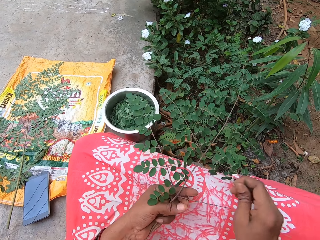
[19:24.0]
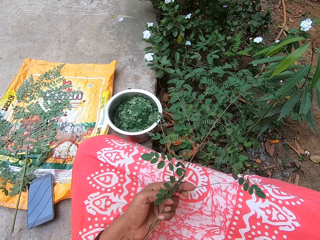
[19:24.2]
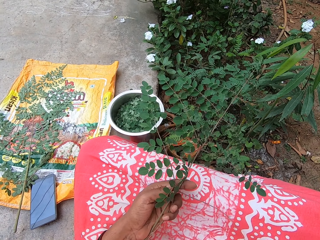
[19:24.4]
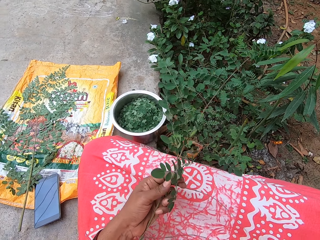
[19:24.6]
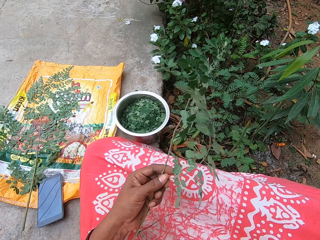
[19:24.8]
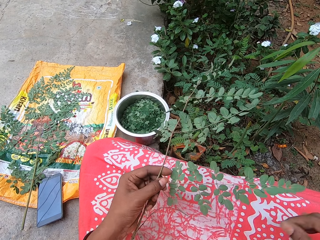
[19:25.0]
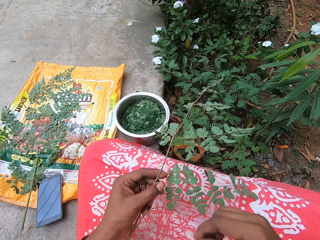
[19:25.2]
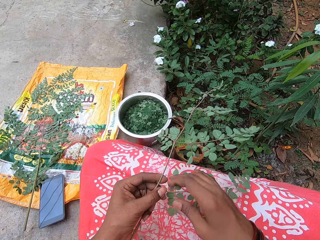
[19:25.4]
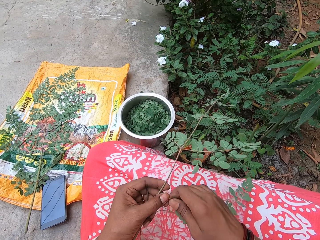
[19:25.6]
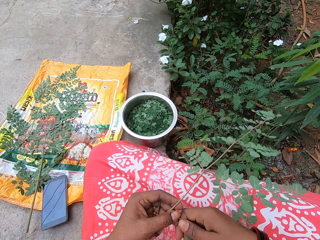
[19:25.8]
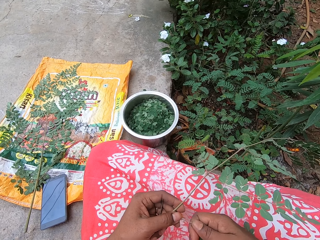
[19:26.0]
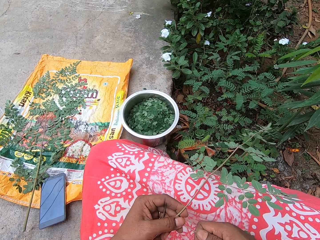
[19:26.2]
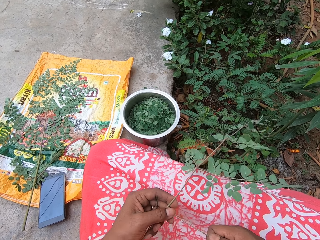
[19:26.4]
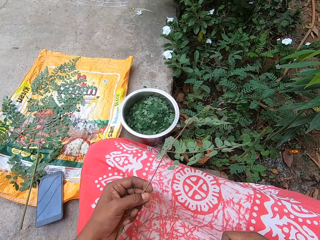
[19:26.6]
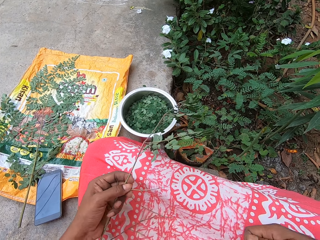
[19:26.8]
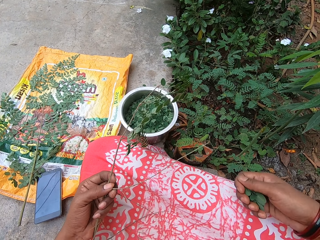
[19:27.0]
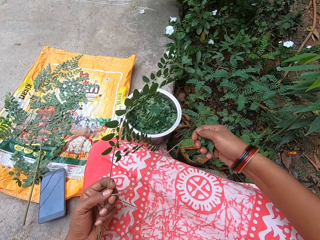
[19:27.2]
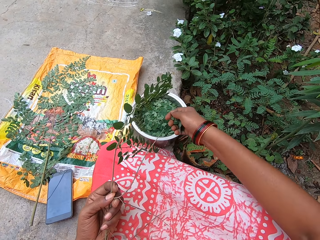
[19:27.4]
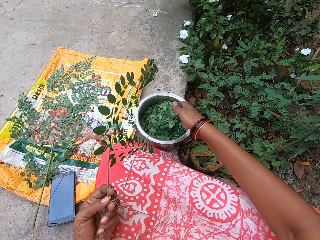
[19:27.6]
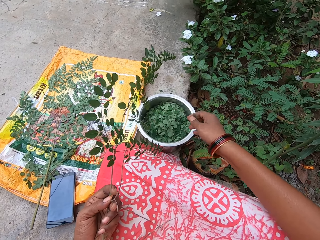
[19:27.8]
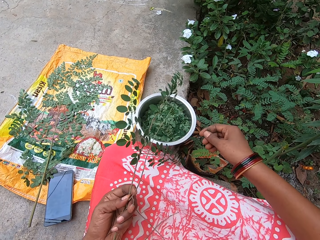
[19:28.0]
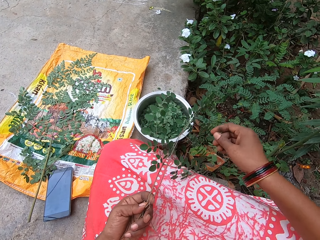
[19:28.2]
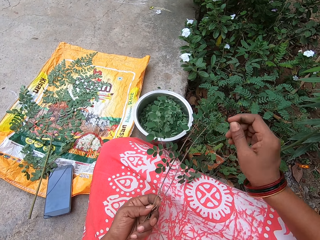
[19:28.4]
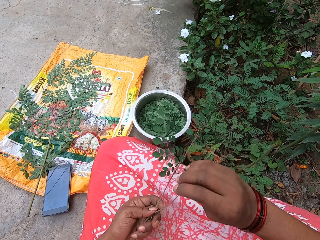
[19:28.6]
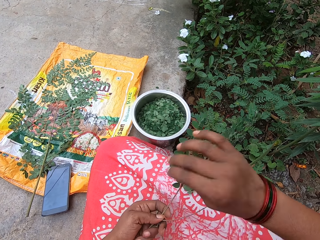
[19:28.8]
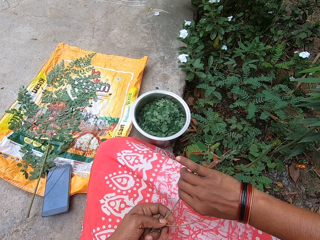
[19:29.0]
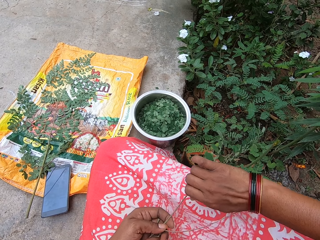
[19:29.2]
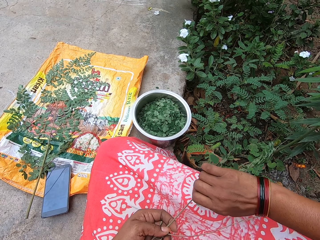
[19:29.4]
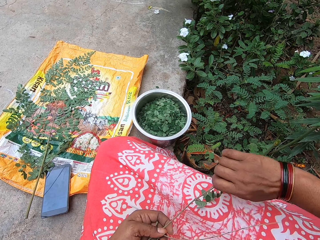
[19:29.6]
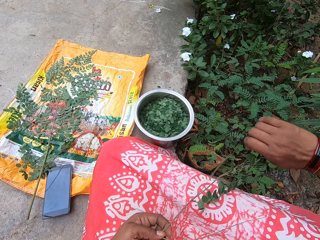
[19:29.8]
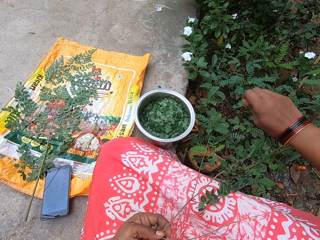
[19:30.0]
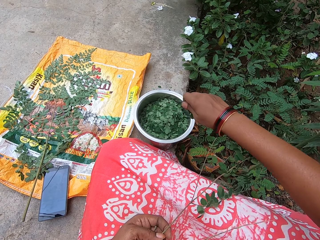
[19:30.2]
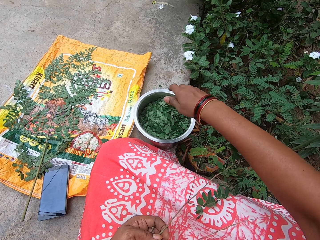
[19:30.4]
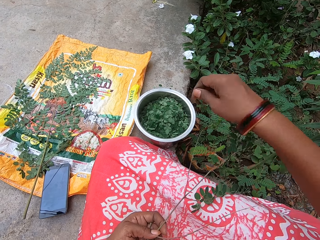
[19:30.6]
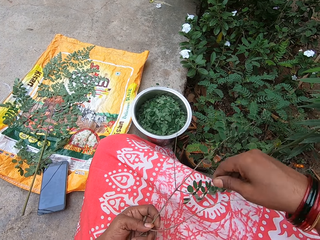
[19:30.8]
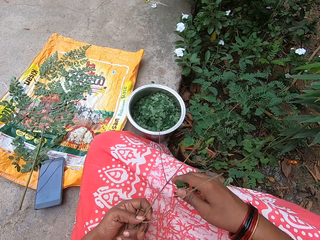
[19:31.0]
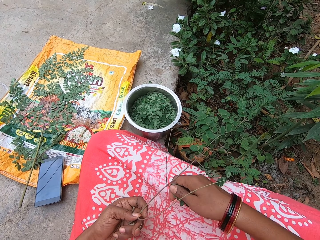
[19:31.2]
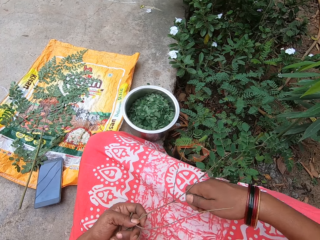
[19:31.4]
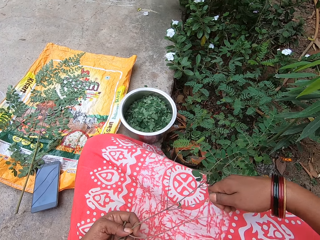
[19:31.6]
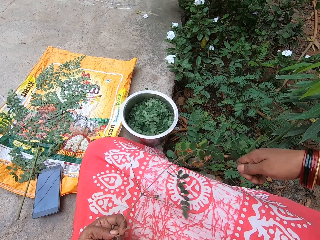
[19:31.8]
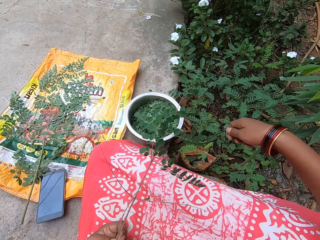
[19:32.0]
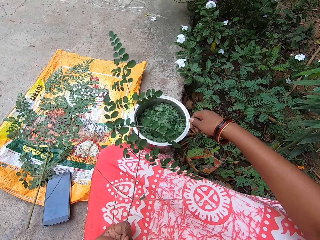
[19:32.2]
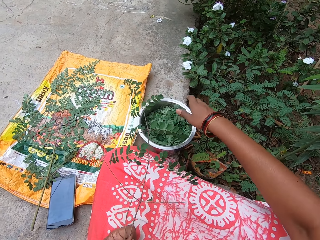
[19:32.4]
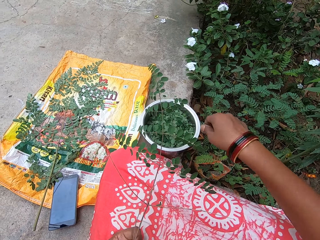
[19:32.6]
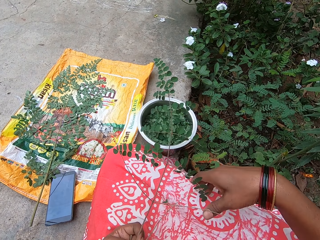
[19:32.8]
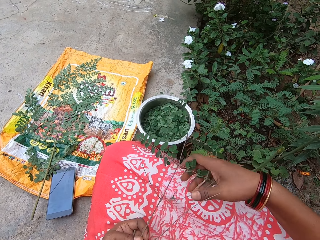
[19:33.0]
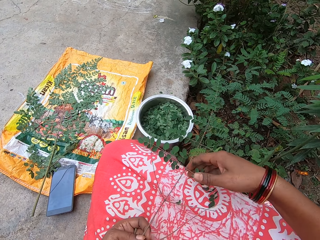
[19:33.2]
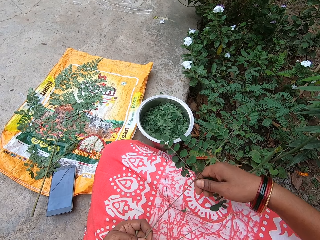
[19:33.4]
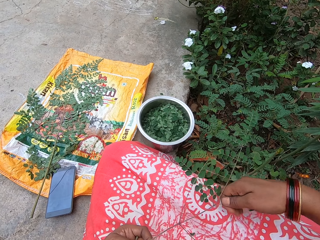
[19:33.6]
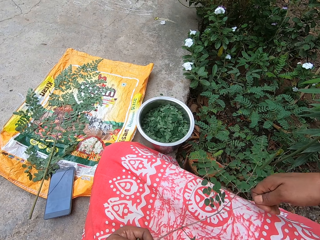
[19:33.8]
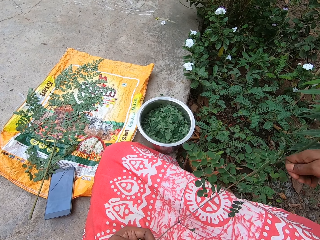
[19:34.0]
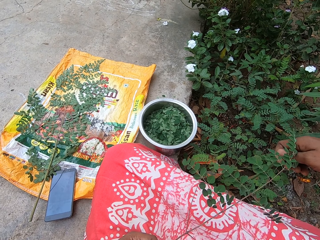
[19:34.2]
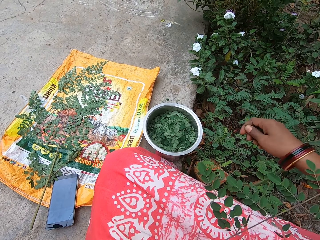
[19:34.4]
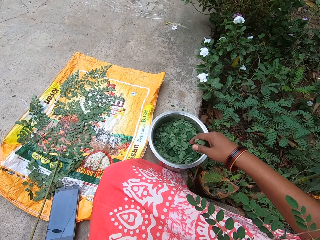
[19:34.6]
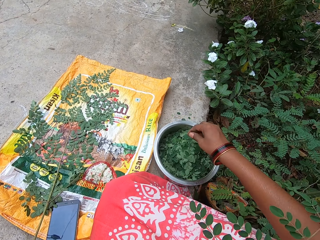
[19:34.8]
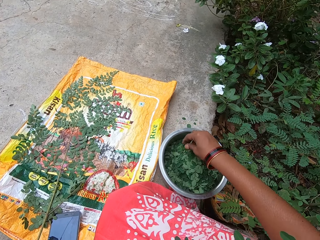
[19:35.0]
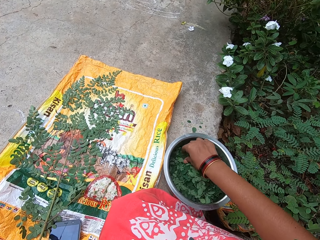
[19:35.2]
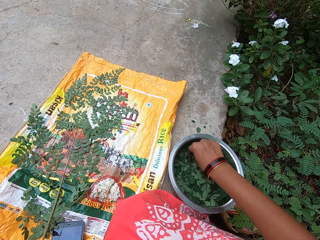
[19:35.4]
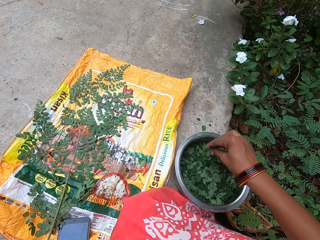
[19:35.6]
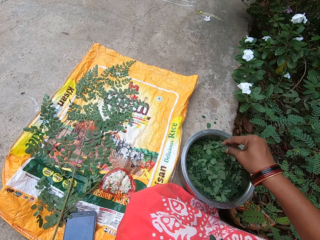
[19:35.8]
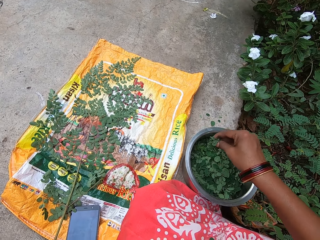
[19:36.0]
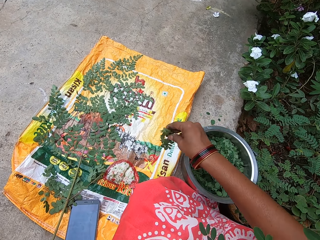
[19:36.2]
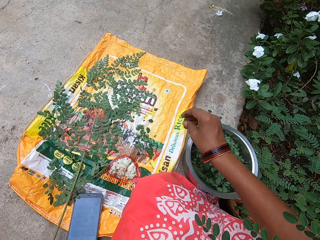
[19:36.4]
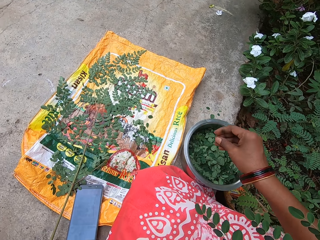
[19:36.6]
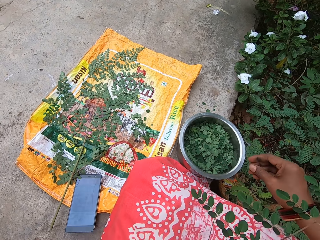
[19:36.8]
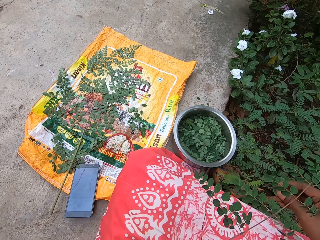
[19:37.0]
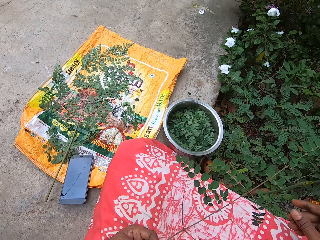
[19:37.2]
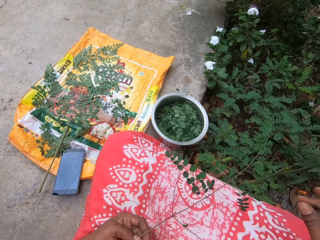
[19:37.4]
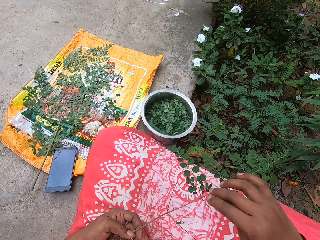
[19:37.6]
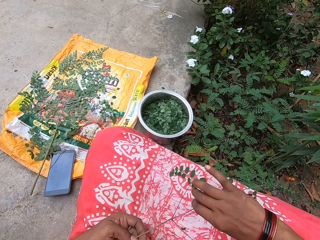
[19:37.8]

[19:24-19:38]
The camera wearer tosses the petiole away to the field with her right hand. She removes leaves from the plant in her left hand with her right hand. She puts the leaves into the bowl on the ground with her right hand. She removes leaves from the plant in her left hand with her right hand. She puts the leaves into the bowl on the ground with her right hand. She removes leaves from the plant in her left hand with her right hand. She puts the leaves into the bowl on the ground with her right hand. She removes leaves from the plant in her left hand with her right hand. She puts the leaves into the bowl on the ground with her right hand. She removes leaves from the bowl on the ground. She drops the leaves on the plastic bag on the ground with her right hand.

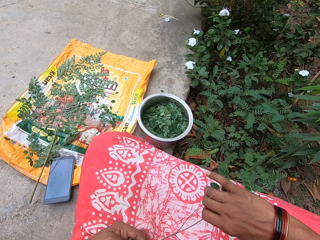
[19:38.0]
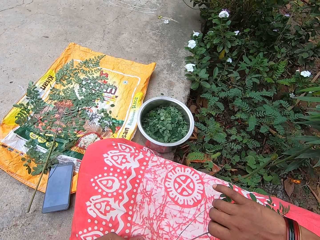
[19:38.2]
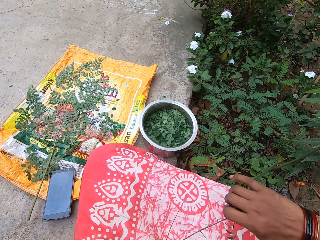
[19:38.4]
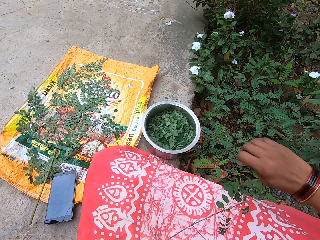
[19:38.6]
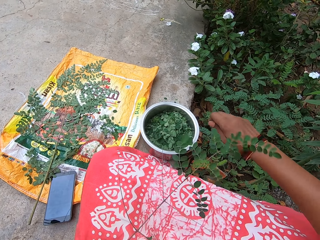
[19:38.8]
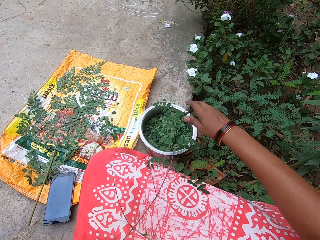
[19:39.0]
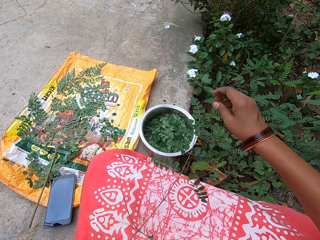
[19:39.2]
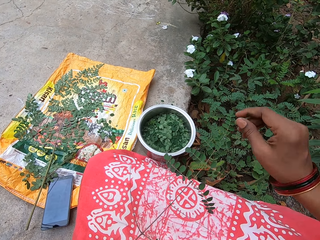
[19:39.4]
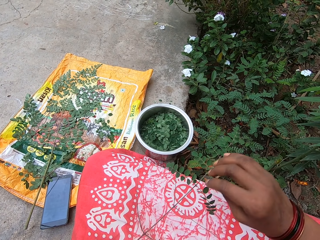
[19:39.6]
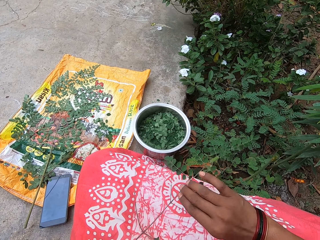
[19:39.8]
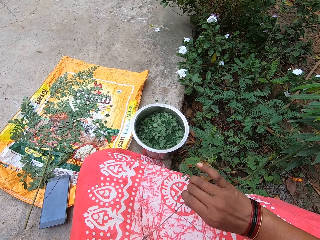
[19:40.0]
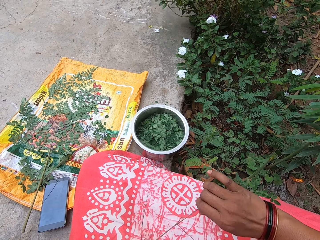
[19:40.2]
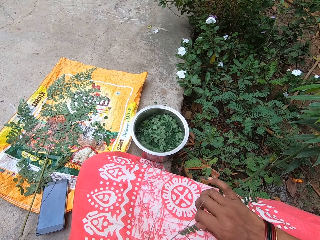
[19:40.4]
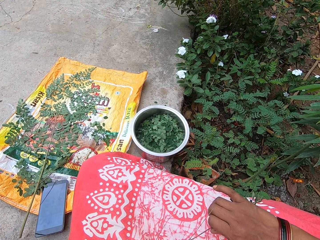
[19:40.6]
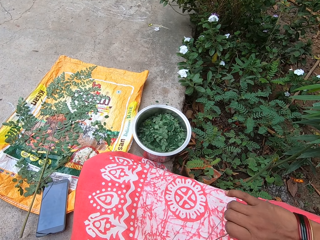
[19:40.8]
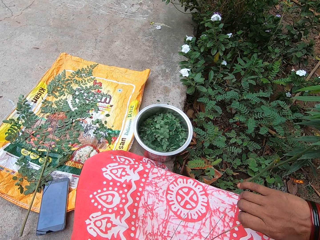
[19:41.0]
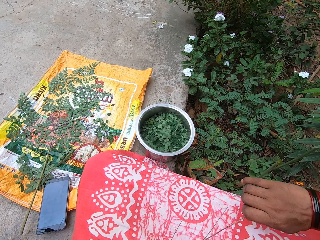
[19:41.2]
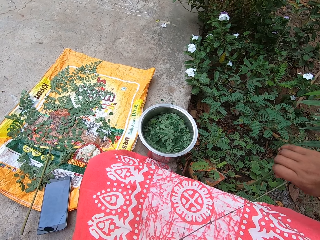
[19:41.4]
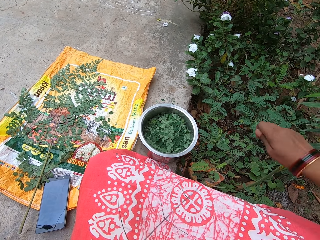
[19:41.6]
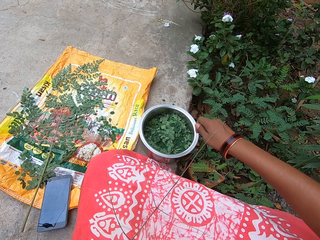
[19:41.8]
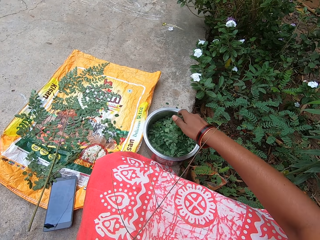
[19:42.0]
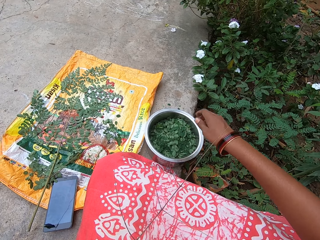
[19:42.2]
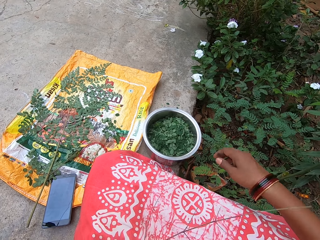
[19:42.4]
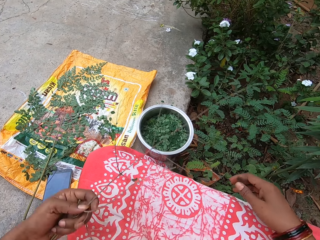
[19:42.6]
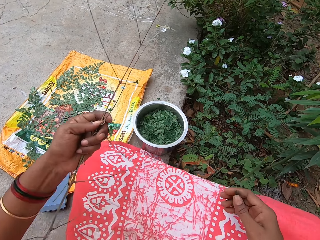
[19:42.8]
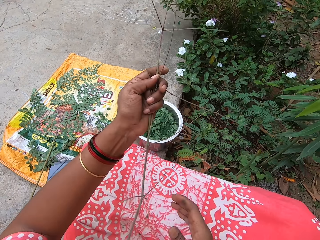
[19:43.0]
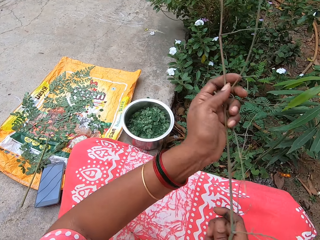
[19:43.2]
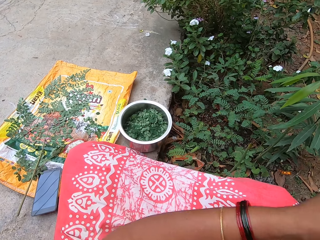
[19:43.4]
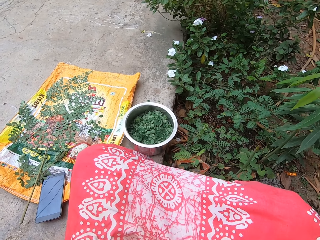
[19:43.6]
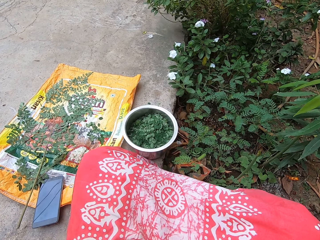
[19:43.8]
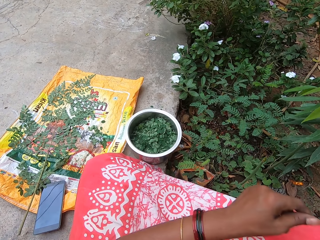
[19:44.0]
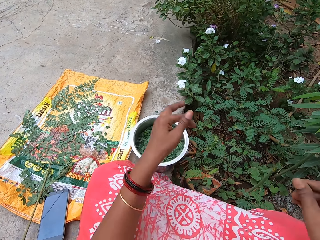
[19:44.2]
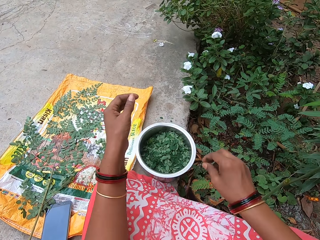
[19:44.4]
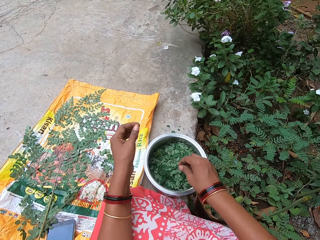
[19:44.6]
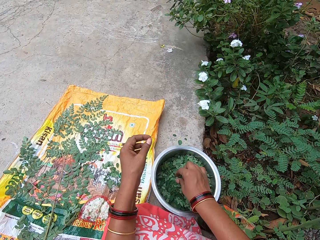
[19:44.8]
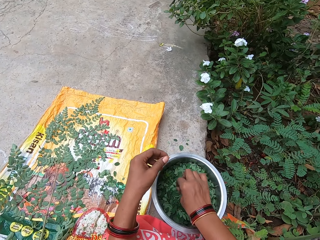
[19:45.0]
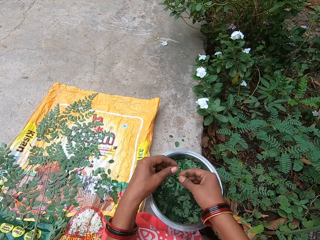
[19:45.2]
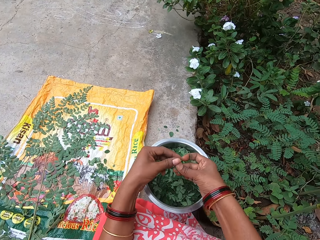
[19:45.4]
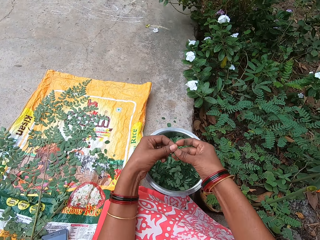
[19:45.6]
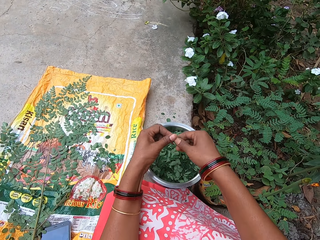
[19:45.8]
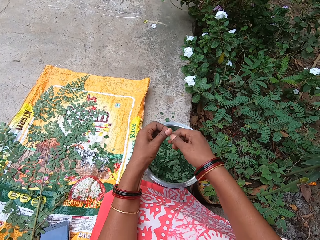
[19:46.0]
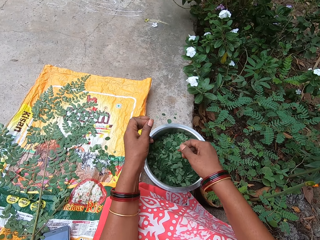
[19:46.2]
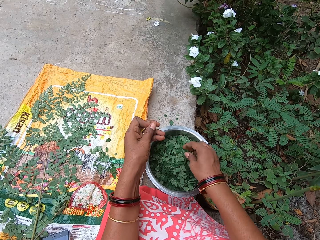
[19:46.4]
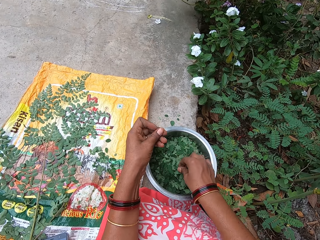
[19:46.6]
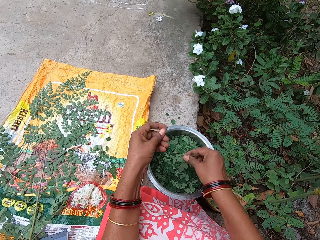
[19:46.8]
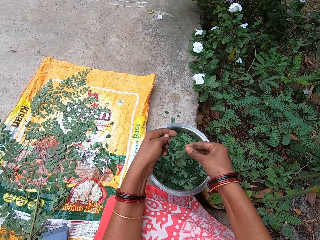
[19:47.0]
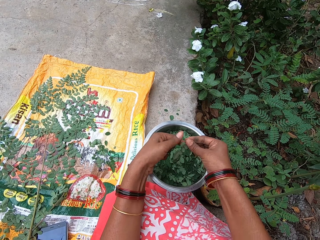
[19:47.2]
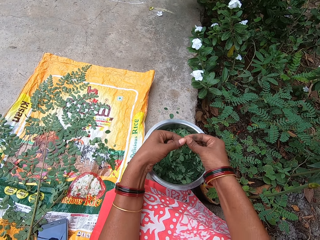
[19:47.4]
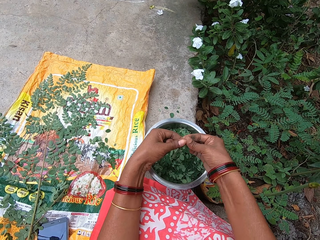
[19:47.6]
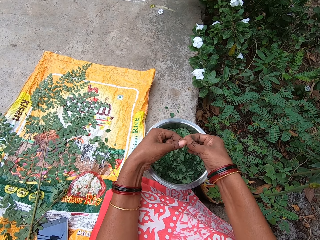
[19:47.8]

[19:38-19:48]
The camera wearer removes leaves from the plant in her left hand with her right hand. She puts the leaves into the bowl on the ground with her right hand. She removes leaves from the plant in her left hand with her right hand. She puts the leaves into the bowl on the ground with her right hand. She passes the stem of the plant from her left hand to her right hand. She throws the stalk leaves to the field. She drops the stem of the plant on the ground with her right hand. She takes a petiole from the bowl on the ground with her right hand. She holds the petiole in her right hand with her left hand. She removes leaves from the petiole in her left hand with her right hand. She puts the leaves into the bowl on the ground with her right hand. She takes a petiole from the bowl on the ground with her right hand. She removes leaves from the petiole in her right hand with her left hand.
